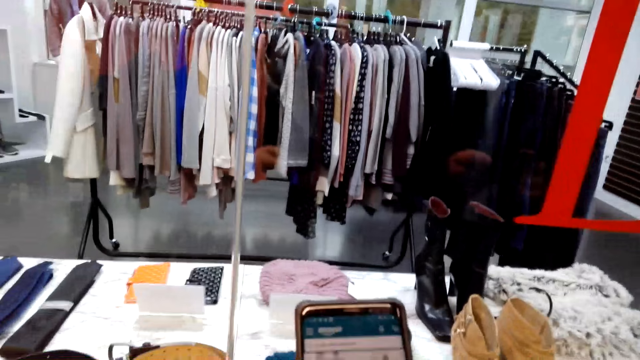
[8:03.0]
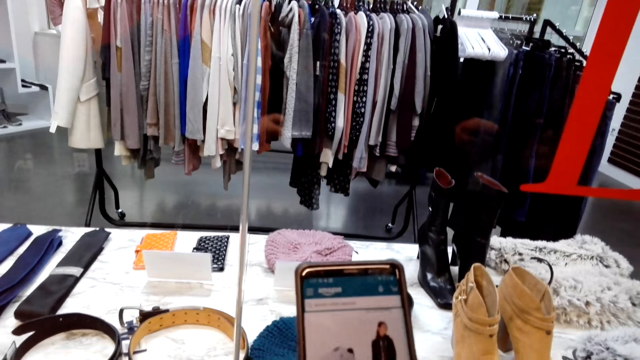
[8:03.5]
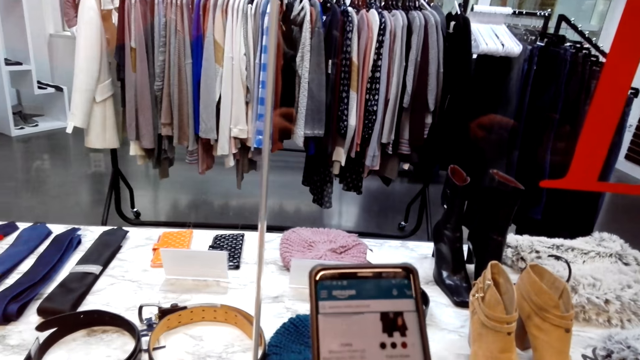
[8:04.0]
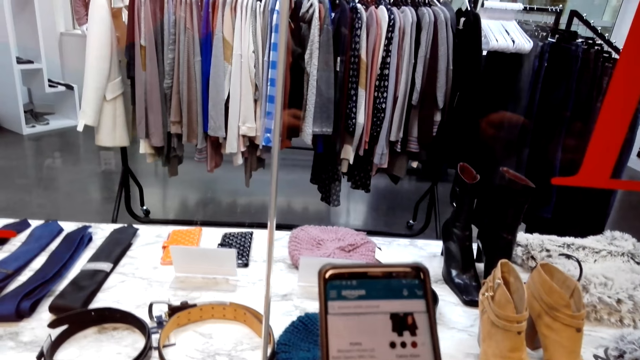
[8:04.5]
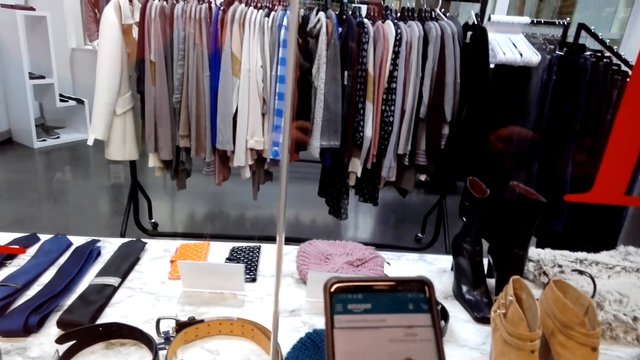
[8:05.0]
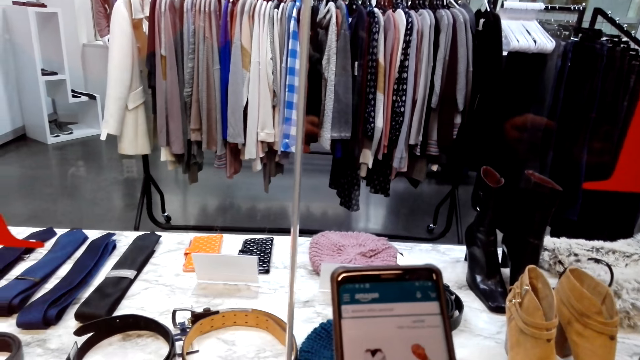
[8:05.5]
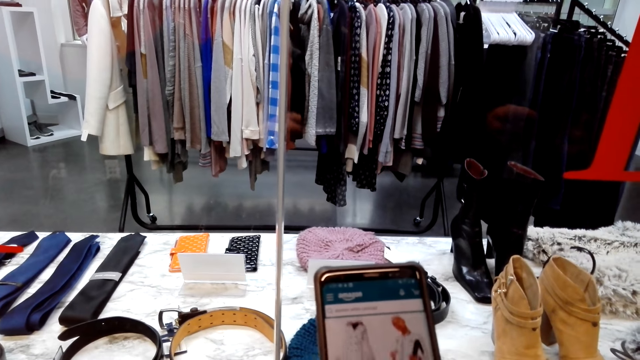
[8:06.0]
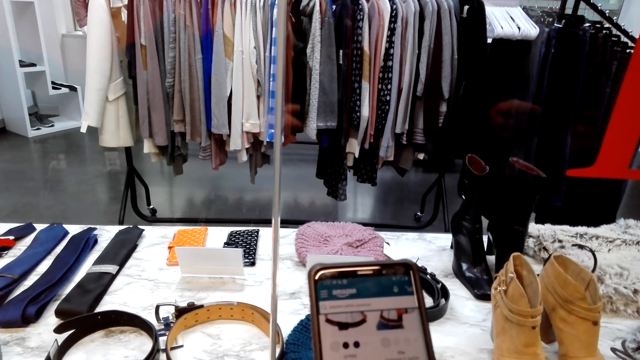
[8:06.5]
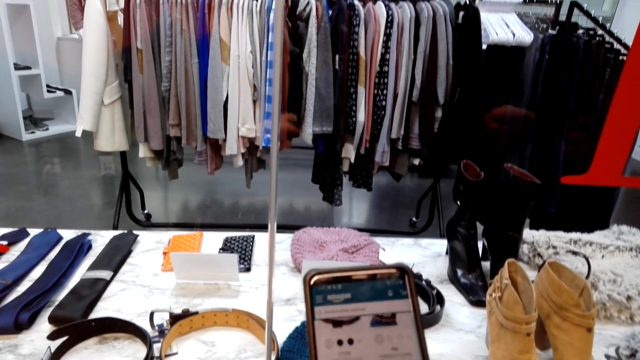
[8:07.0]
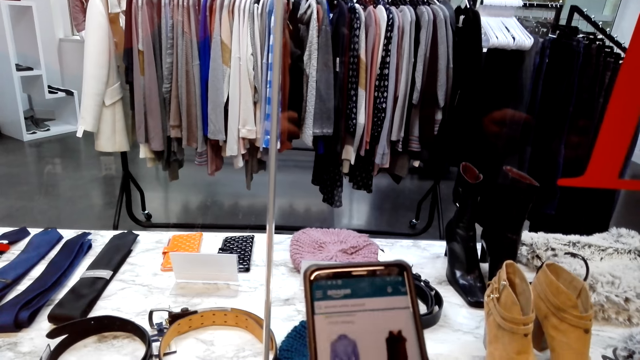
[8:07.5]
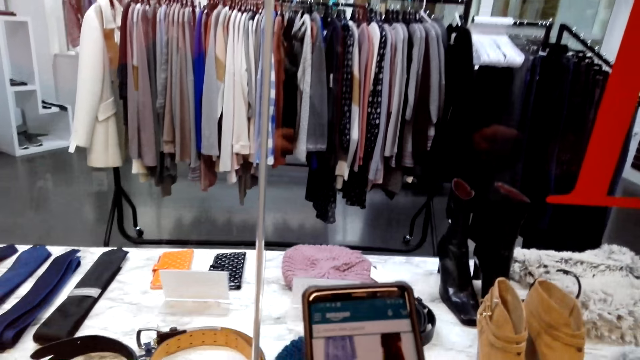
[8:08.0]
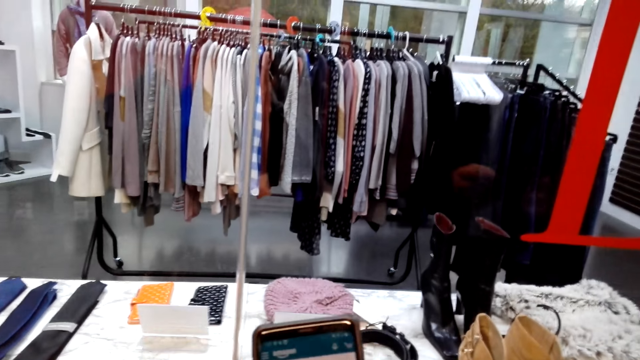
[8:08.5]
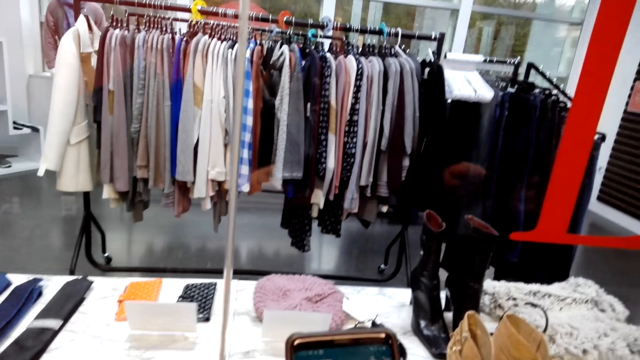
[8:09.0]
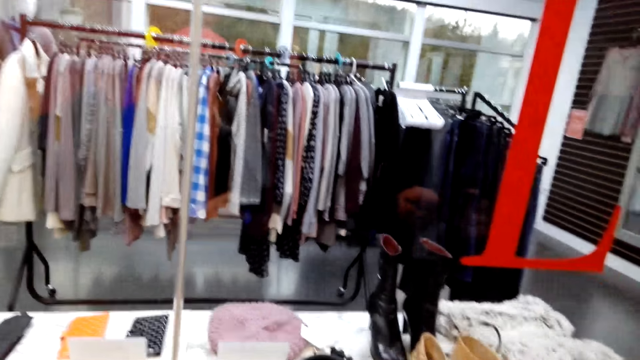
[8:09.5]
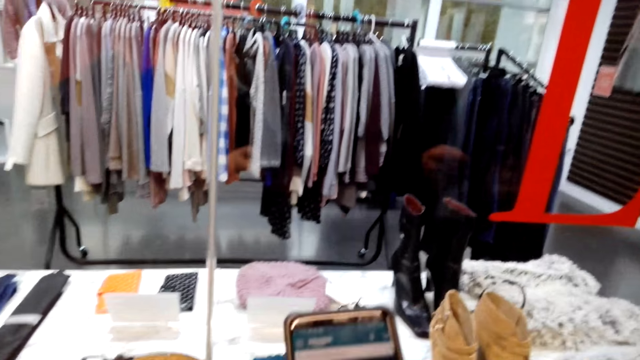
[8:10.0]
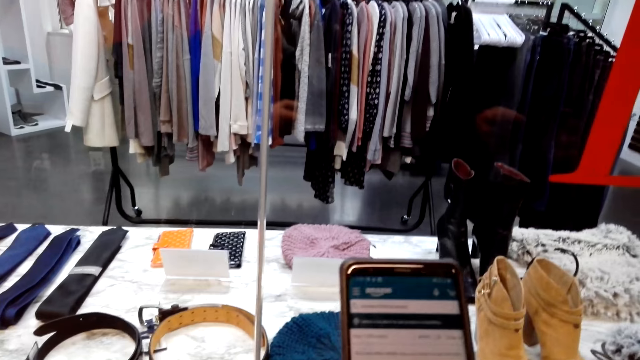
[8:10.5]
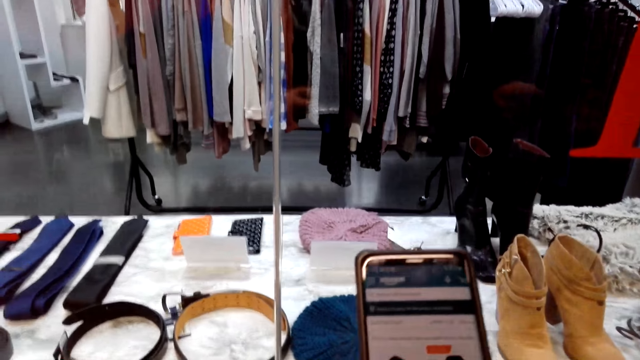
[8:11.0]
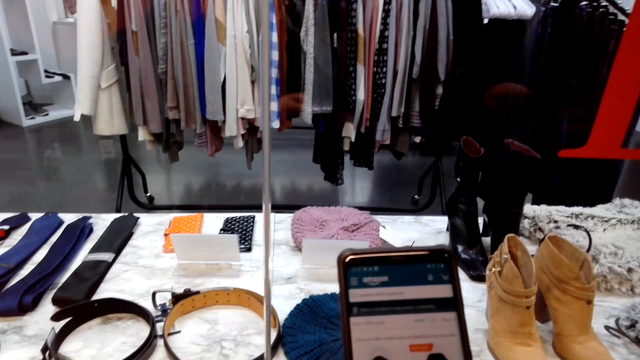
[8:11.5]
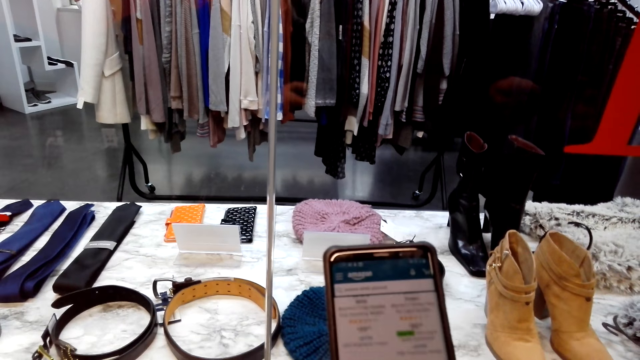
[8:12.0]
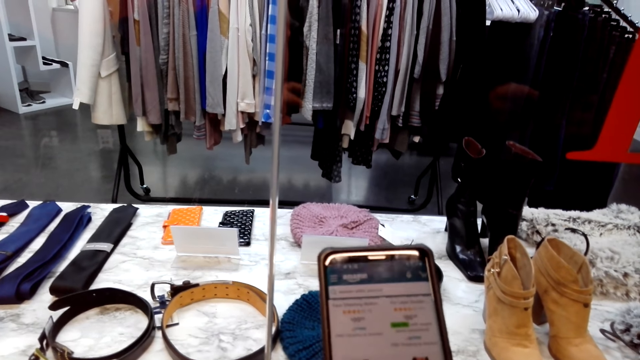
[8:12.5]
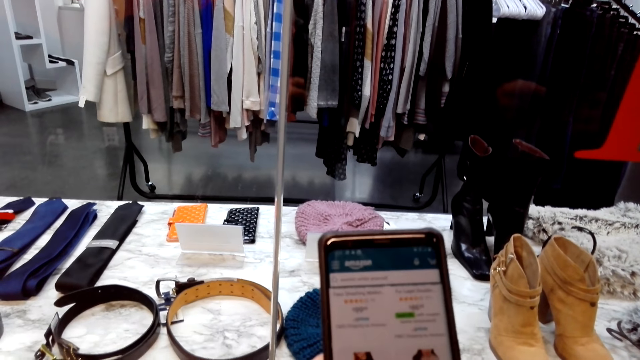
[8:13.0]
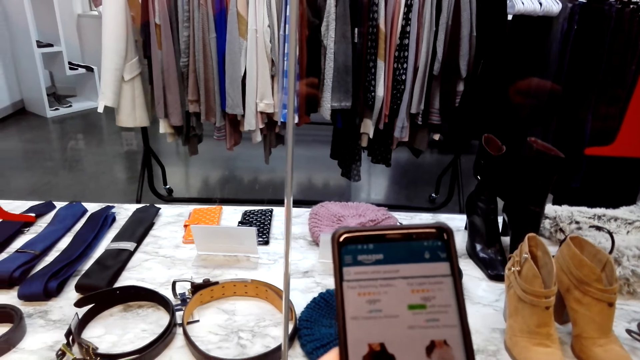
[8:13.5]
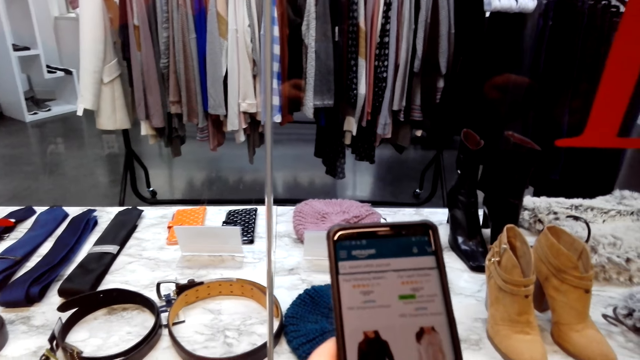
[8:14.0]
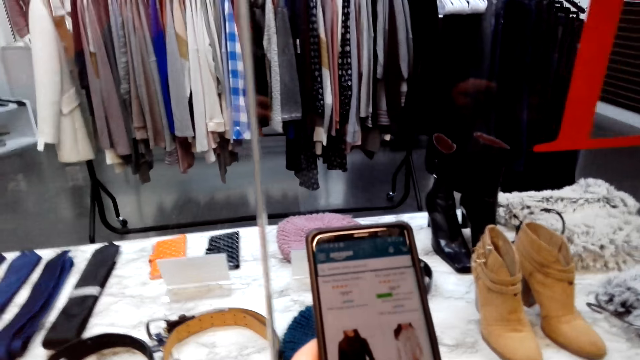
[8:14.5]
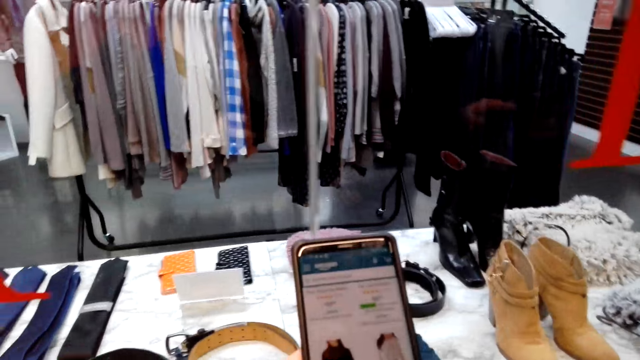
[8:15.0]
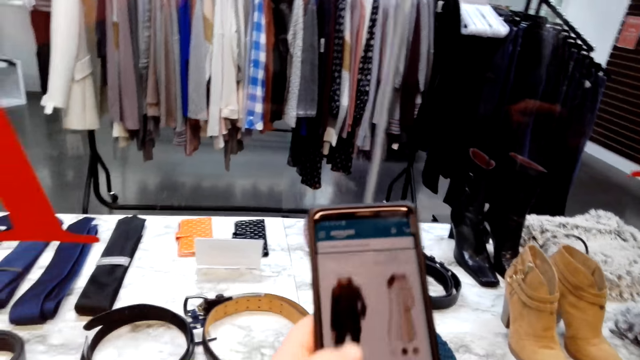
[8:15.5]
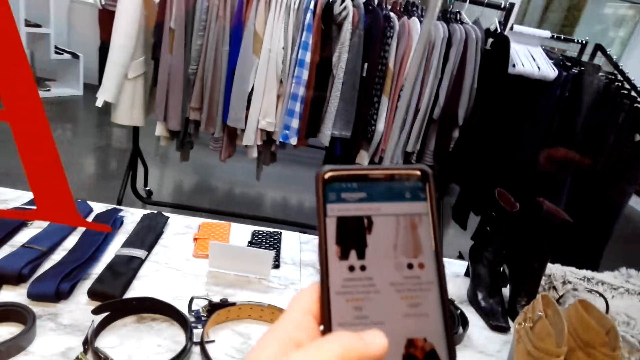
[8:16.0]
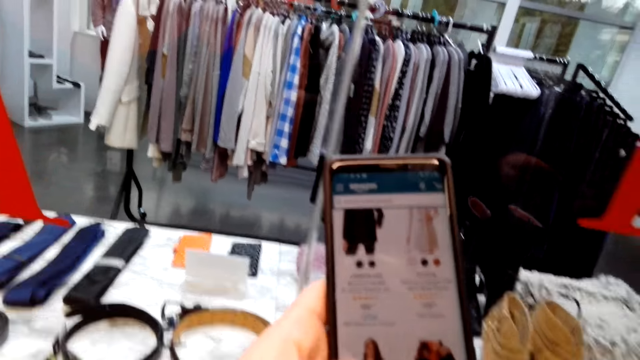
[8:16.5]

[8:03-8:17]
The camera wearer operates the phone. They scroll the phone. They converse with a person. The person converses with the camera wearer. The person converses with the camera wearer again.

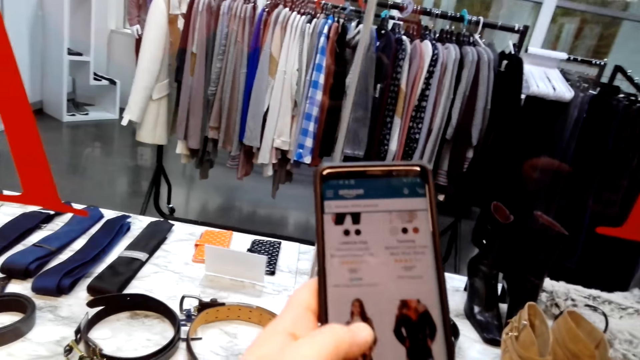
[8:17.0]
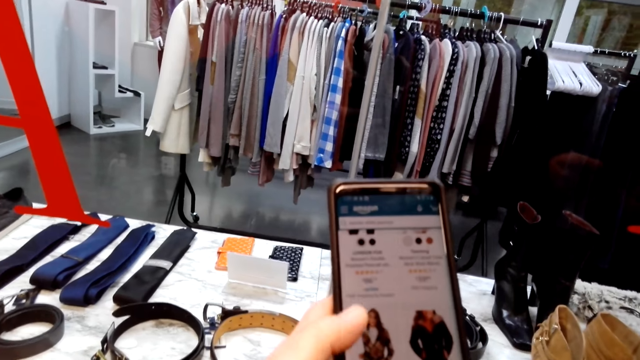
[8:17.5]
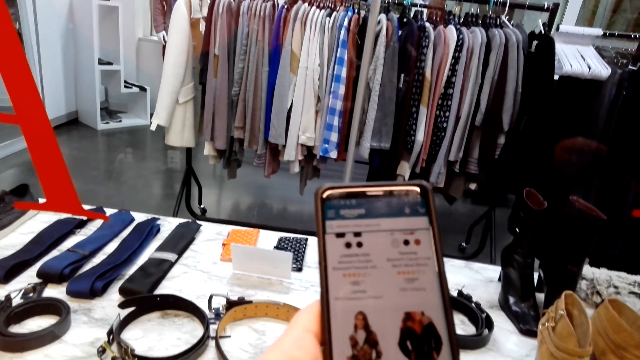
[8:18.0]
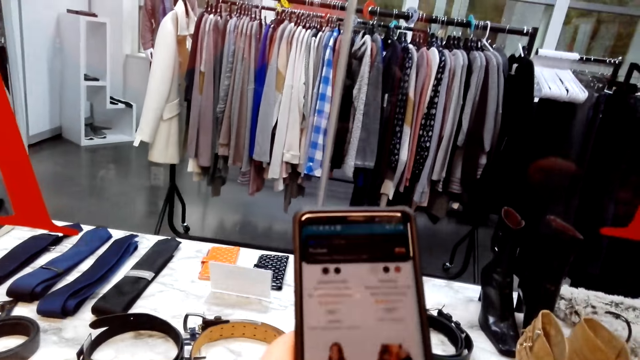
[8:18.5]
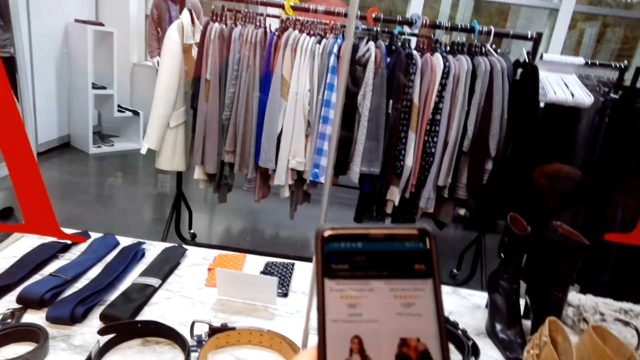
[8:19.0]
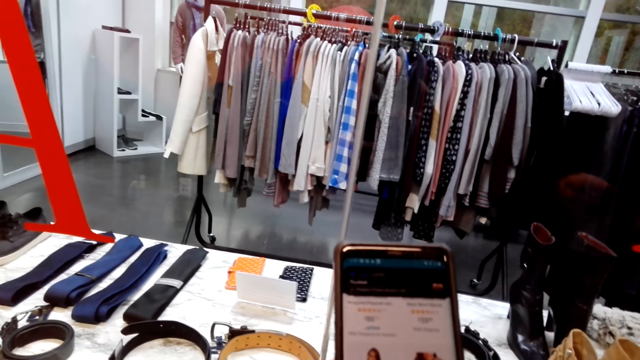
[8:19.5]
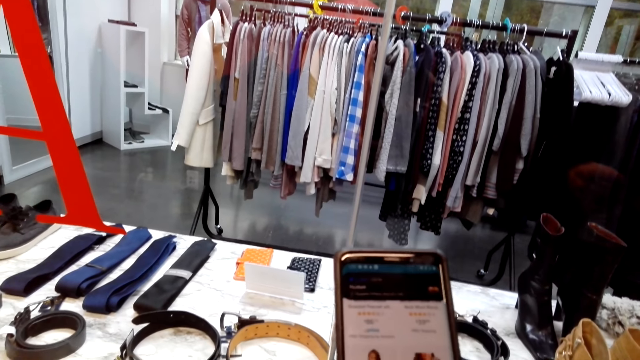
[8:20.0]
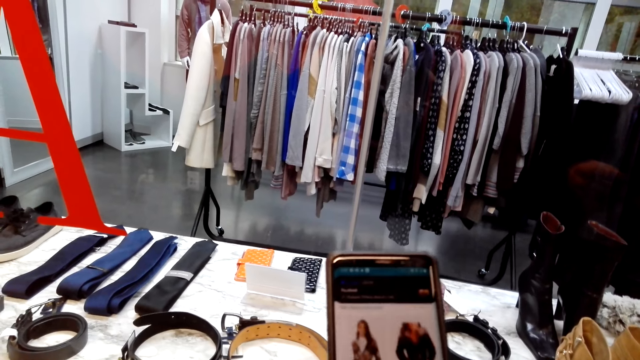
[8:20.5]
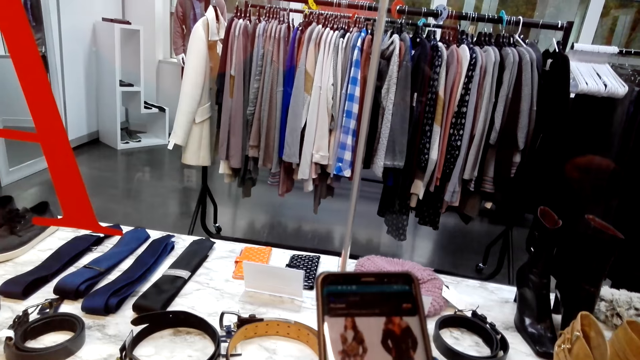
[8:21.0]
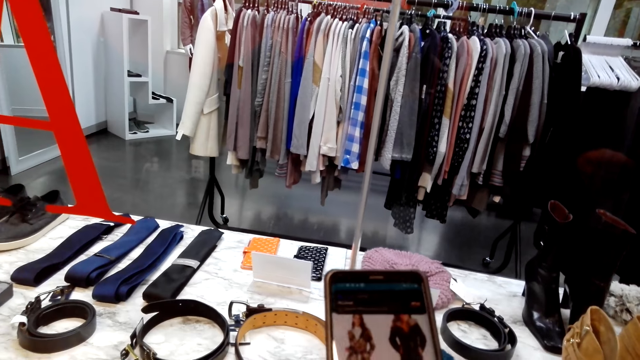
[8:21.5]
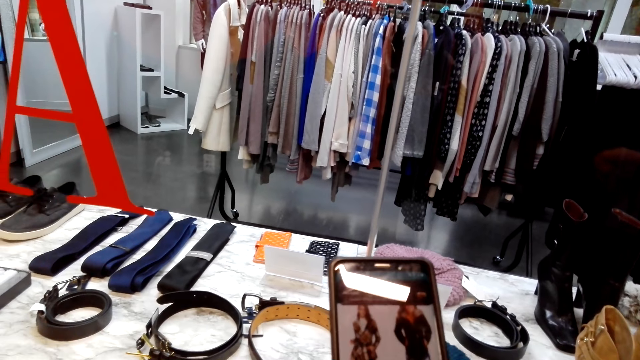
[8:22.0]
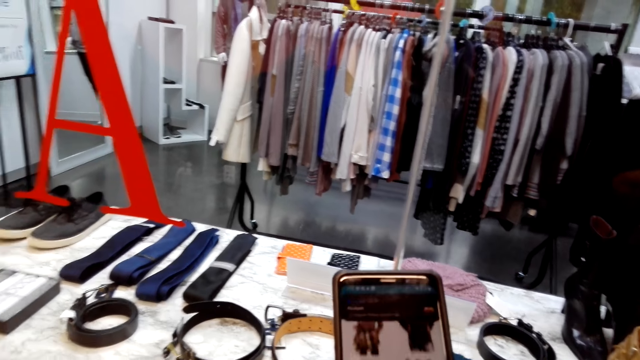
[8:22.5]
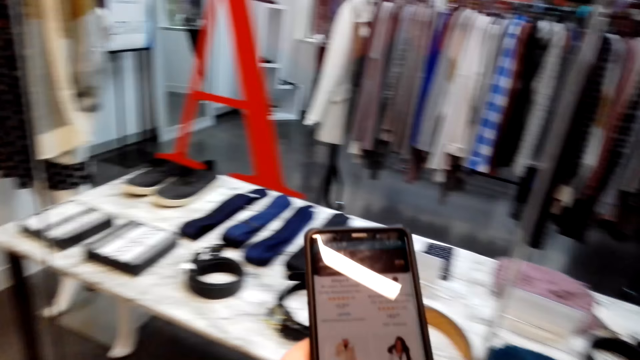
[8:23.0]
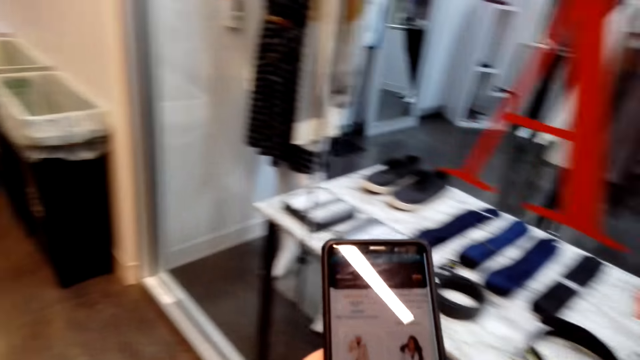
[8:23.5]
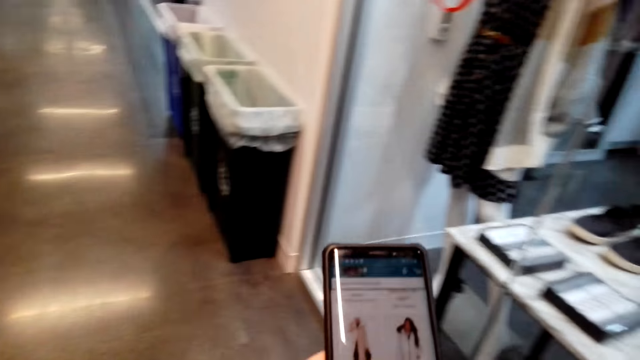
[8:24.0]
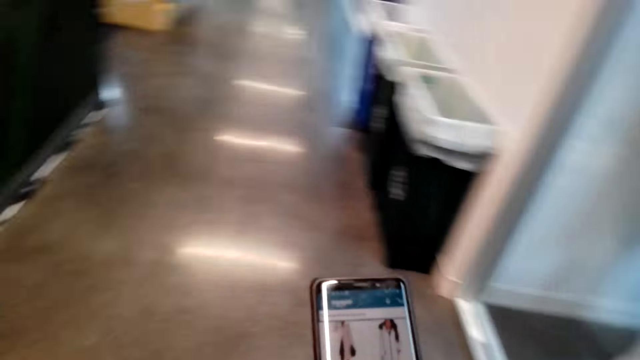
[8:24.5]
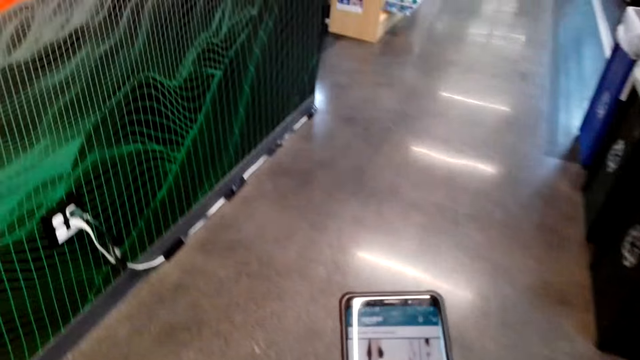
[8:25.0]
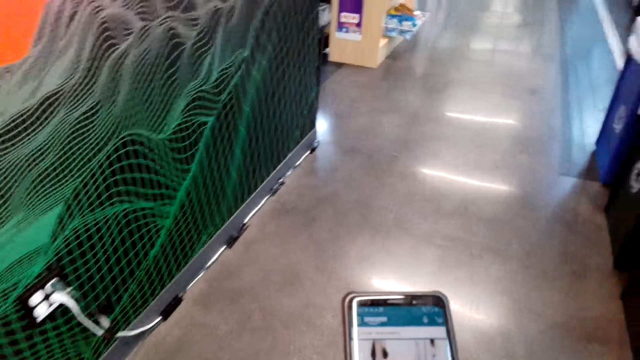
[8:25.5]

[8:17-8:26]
The camera wearer converses with a person. The person converses with the camera wearer.
